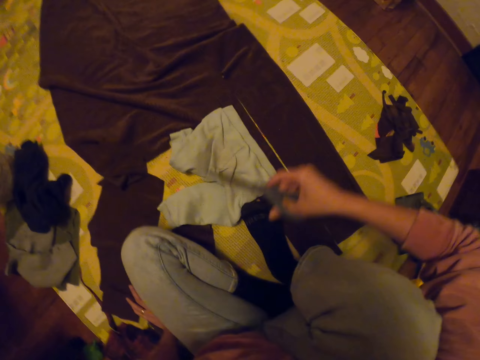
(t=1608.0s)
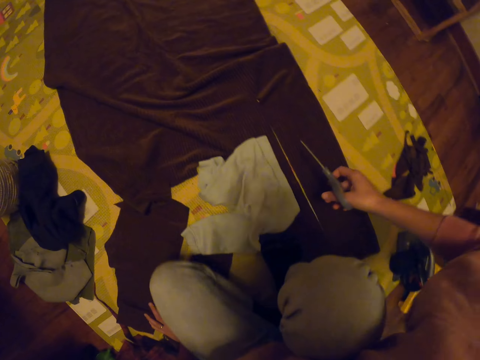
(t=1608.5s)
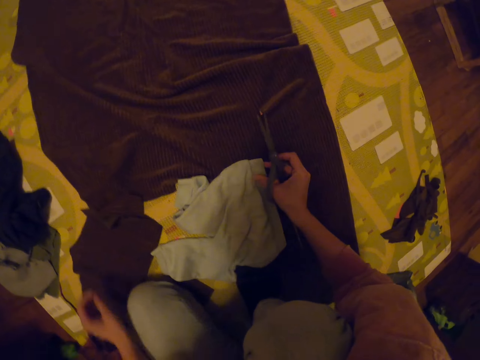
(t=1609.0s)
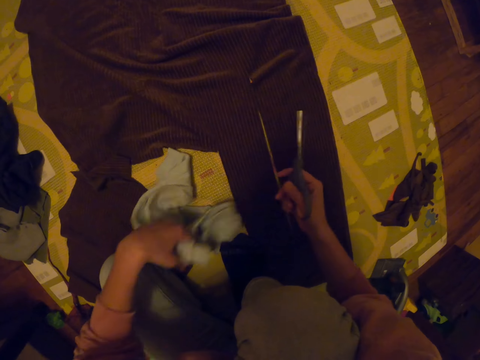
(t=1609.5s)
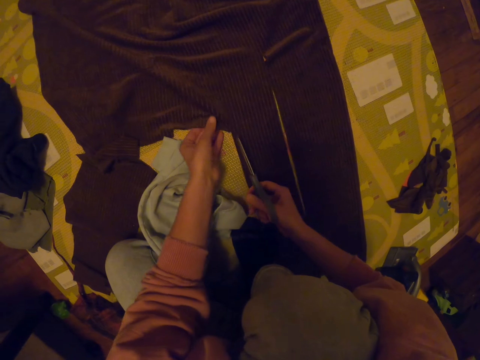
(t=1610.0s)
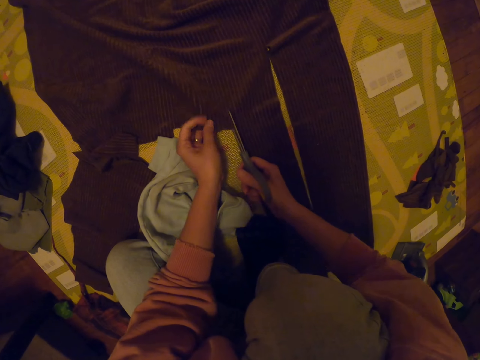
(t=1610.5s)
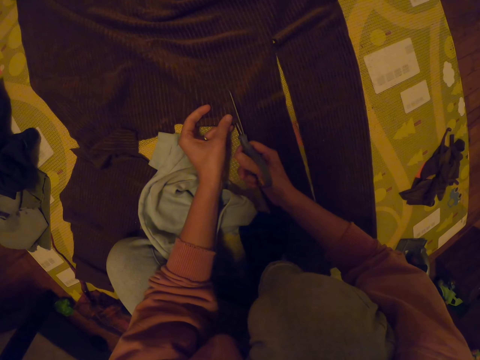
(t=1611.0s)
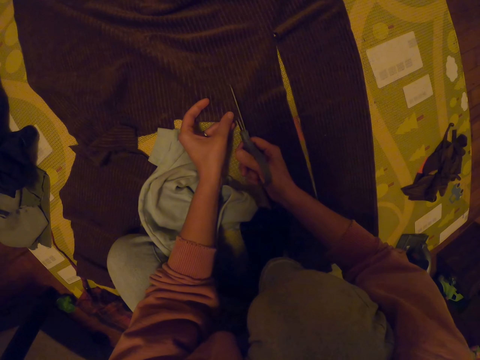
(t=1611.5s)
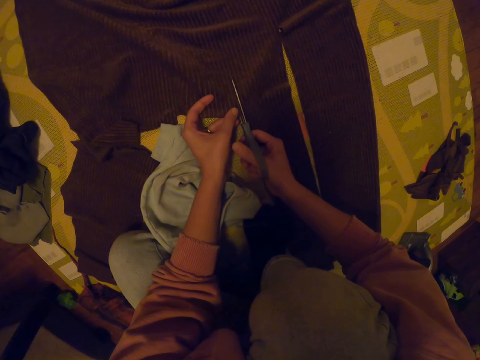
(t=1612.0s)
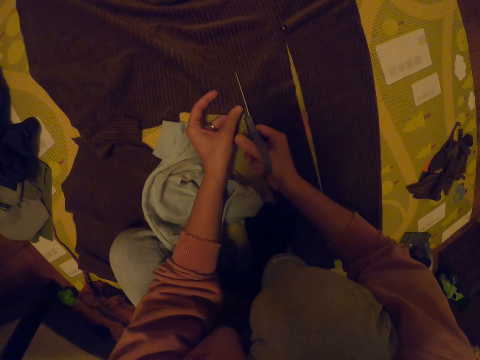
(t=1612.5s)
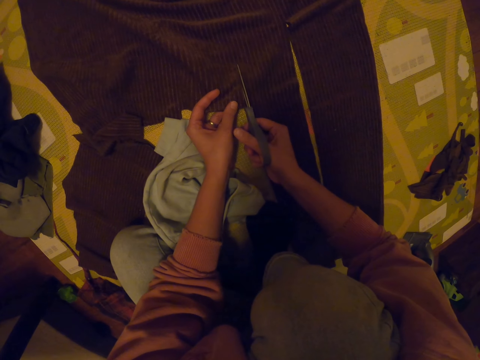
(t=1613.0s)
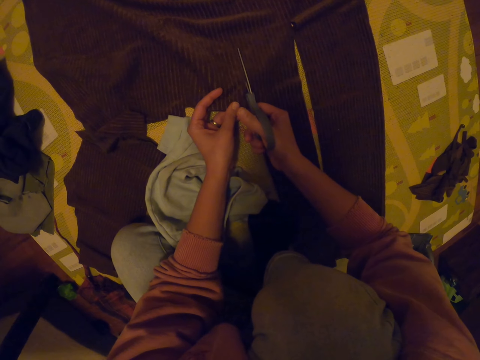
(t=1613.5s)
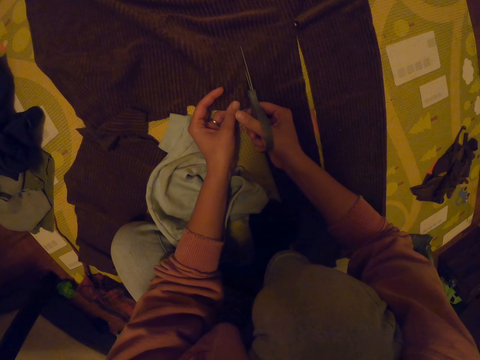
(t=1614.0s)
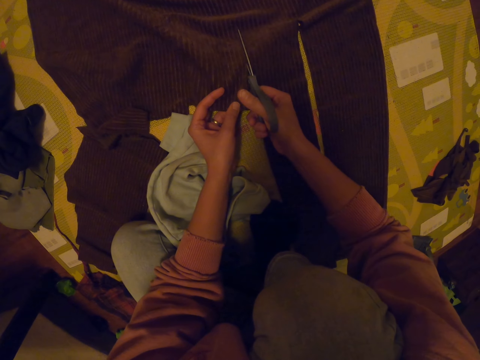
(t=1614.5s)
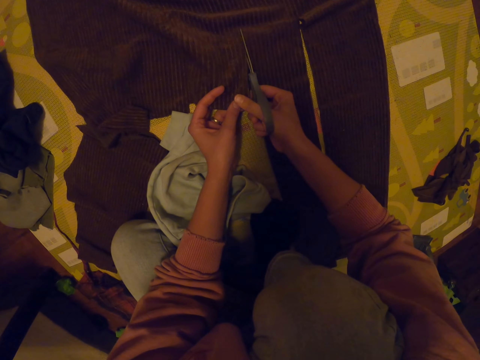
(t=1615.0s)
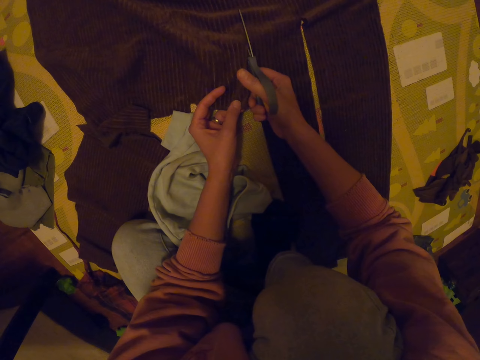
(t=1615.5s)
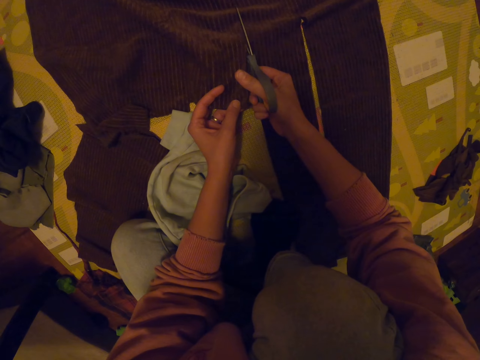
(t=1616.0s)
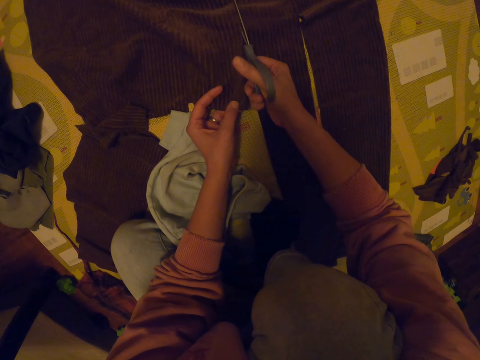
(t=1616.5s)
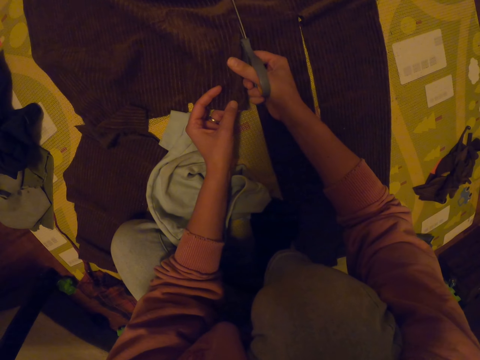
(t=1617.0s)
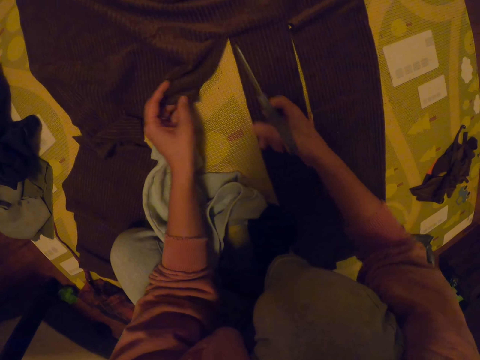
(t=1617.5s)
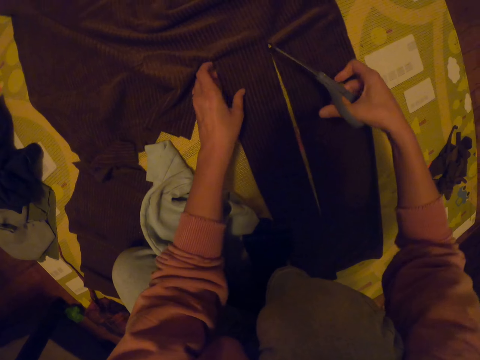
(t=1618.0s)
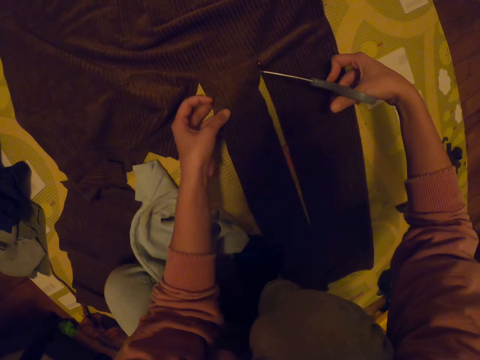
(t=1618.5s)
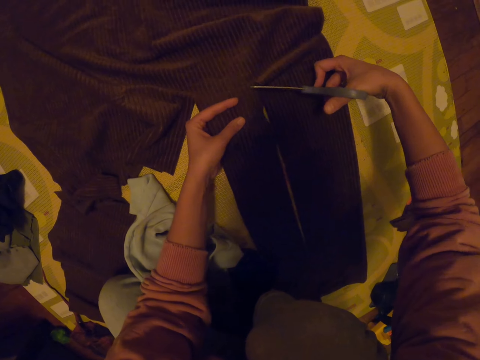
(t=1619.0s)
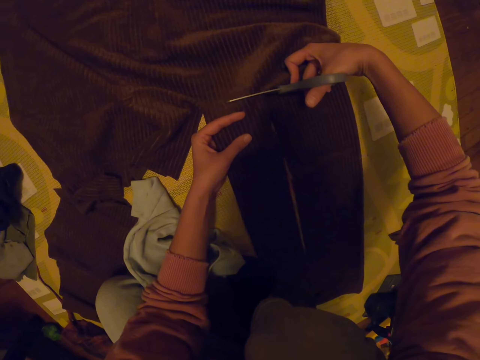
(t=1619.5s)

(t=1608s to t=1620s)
The camera wearer adjusts her position. She moves the shorts. She cuts the cloth with scissors.

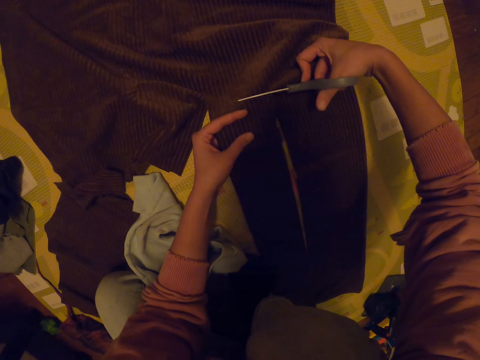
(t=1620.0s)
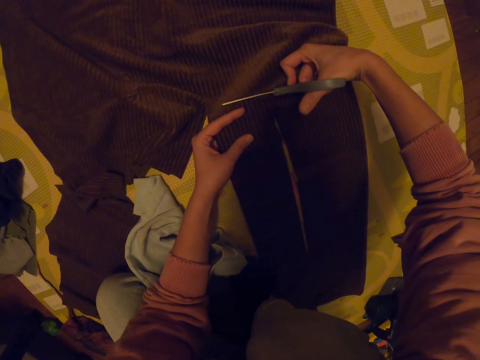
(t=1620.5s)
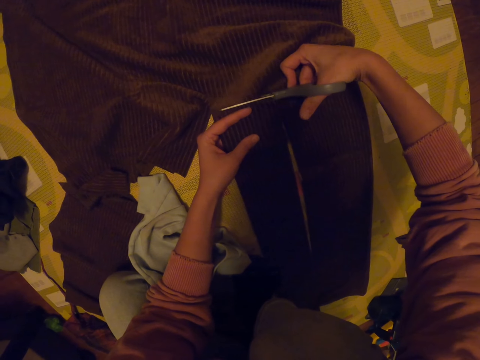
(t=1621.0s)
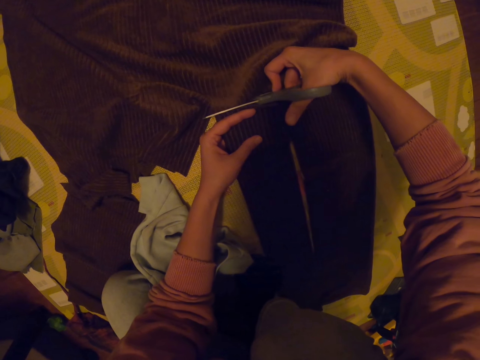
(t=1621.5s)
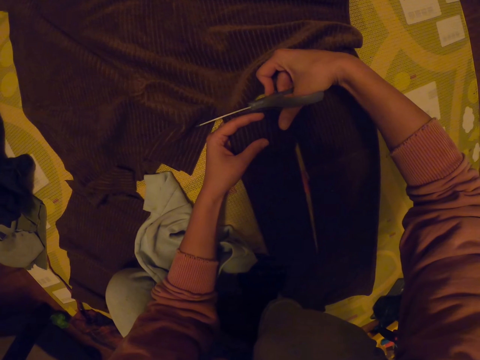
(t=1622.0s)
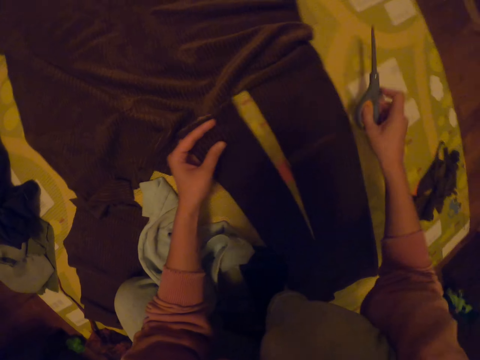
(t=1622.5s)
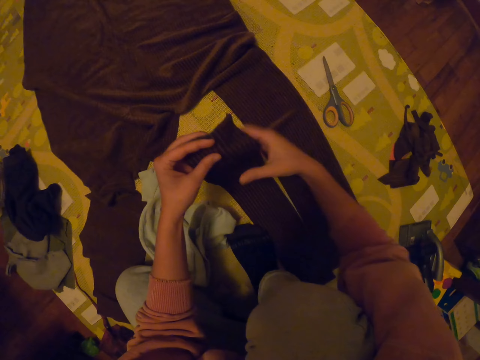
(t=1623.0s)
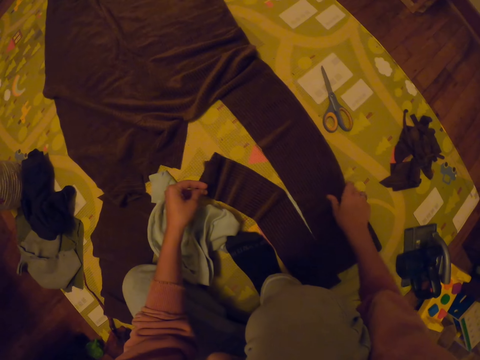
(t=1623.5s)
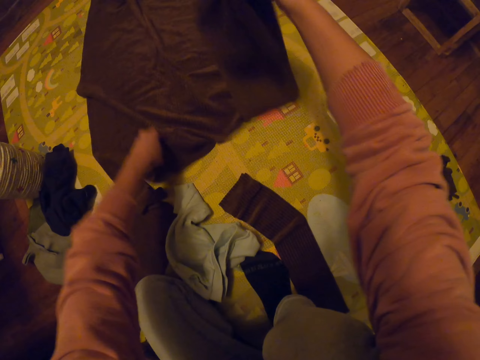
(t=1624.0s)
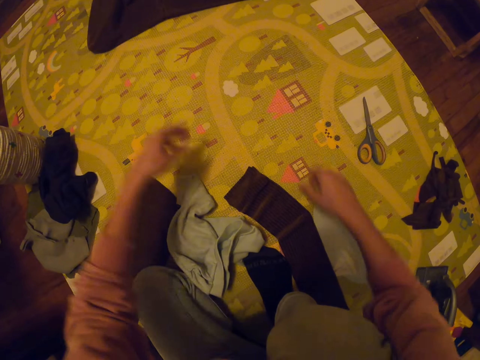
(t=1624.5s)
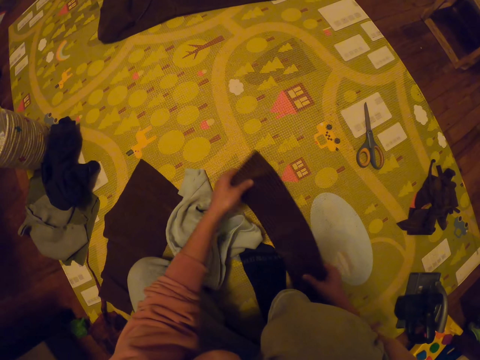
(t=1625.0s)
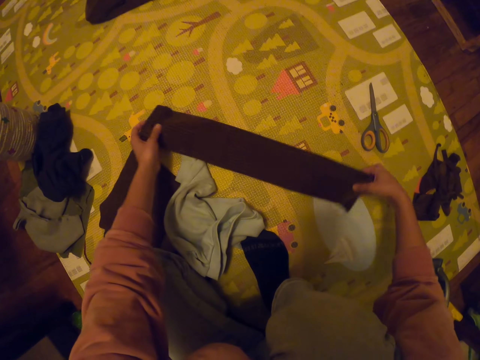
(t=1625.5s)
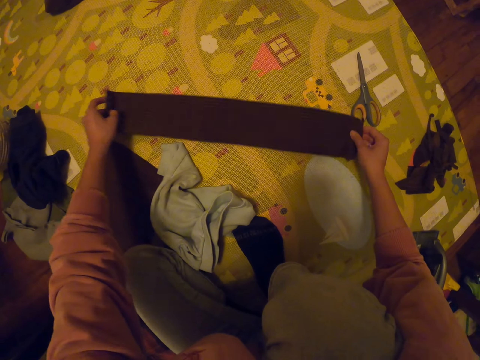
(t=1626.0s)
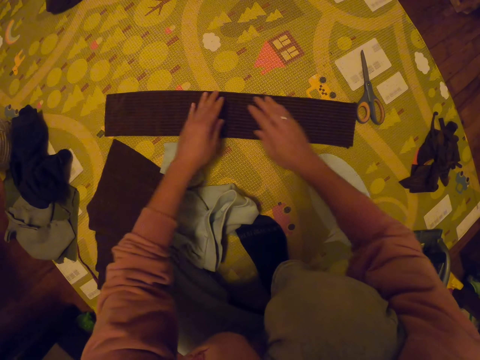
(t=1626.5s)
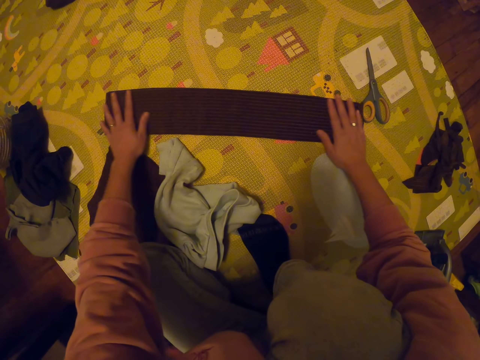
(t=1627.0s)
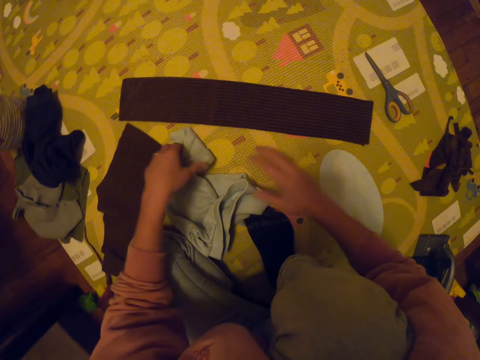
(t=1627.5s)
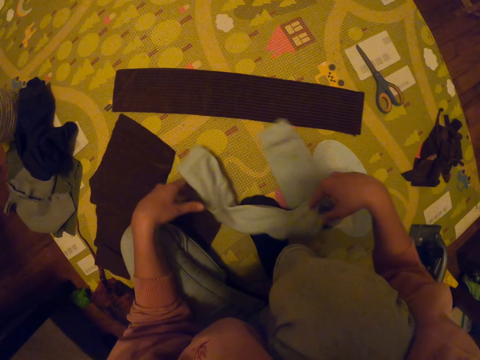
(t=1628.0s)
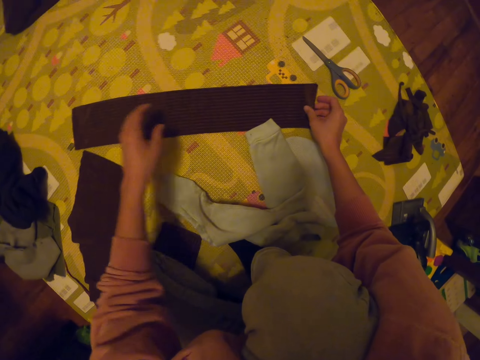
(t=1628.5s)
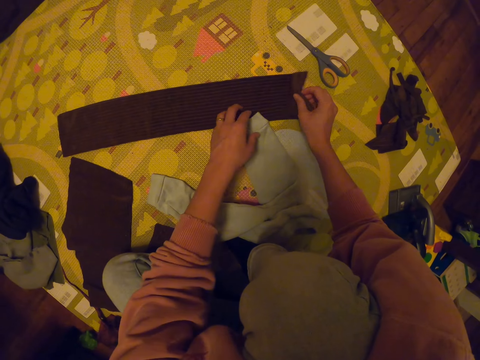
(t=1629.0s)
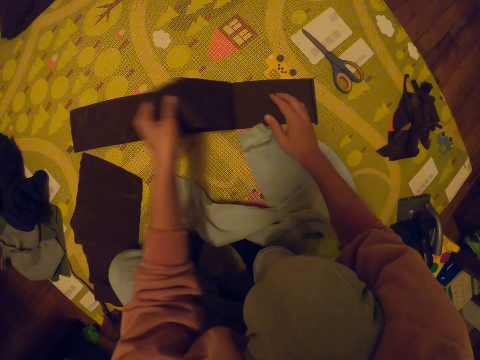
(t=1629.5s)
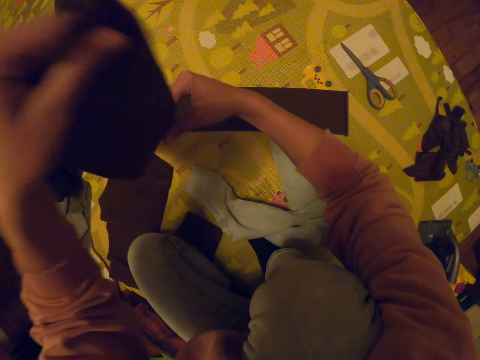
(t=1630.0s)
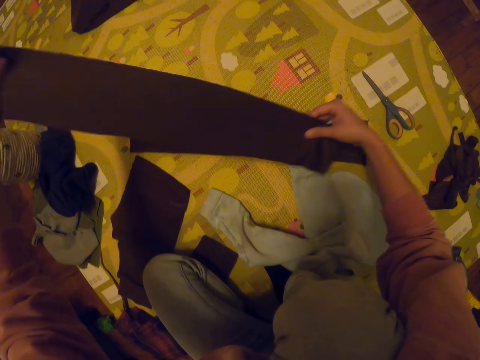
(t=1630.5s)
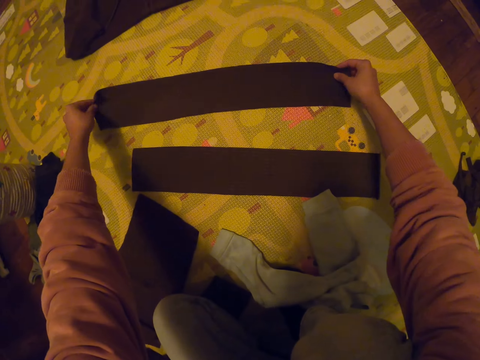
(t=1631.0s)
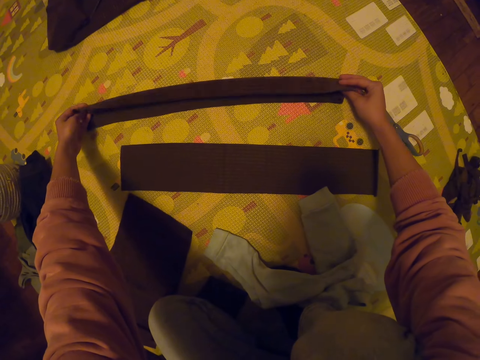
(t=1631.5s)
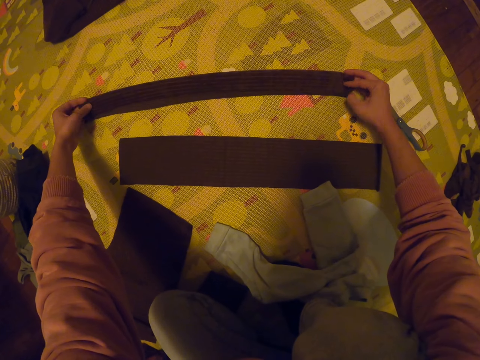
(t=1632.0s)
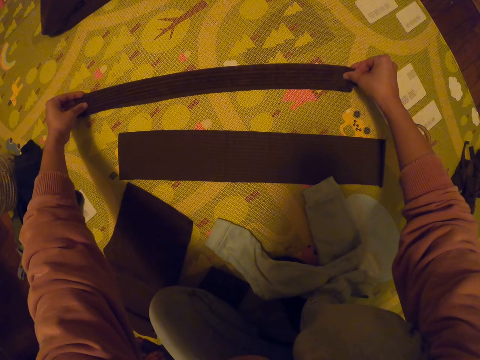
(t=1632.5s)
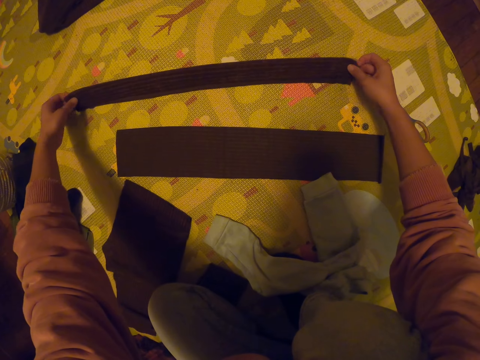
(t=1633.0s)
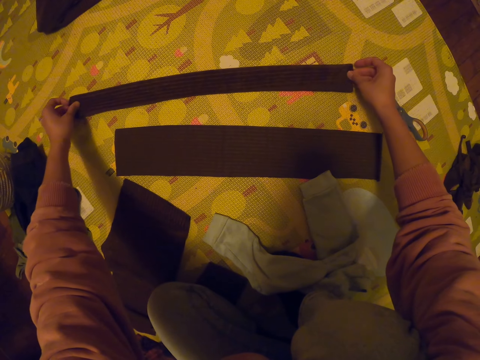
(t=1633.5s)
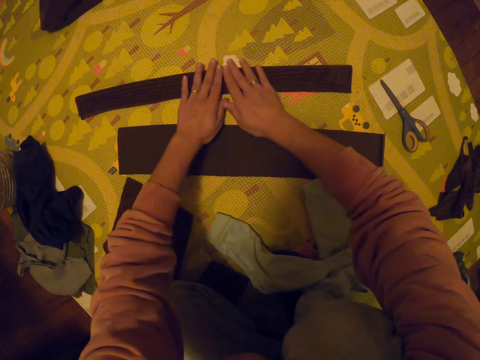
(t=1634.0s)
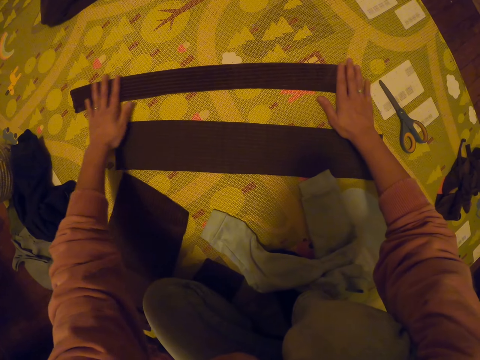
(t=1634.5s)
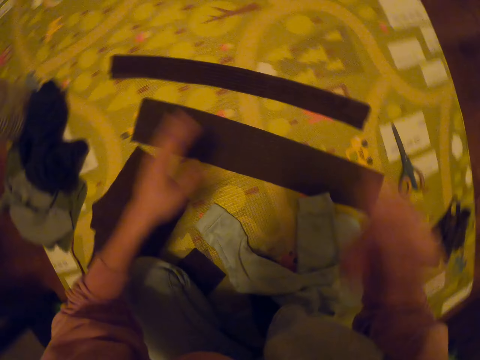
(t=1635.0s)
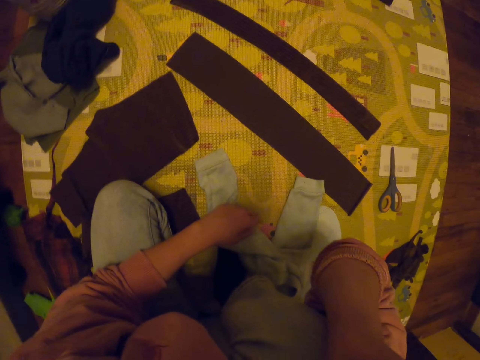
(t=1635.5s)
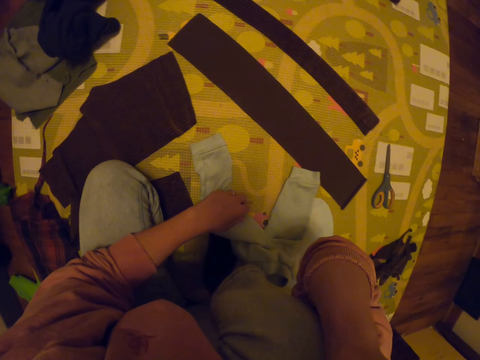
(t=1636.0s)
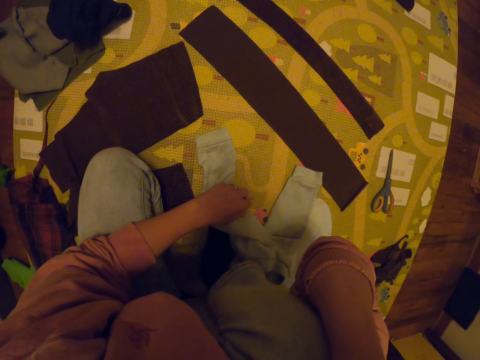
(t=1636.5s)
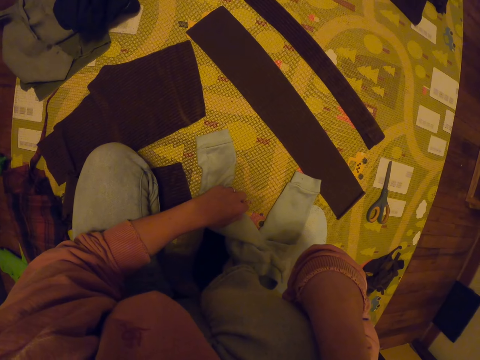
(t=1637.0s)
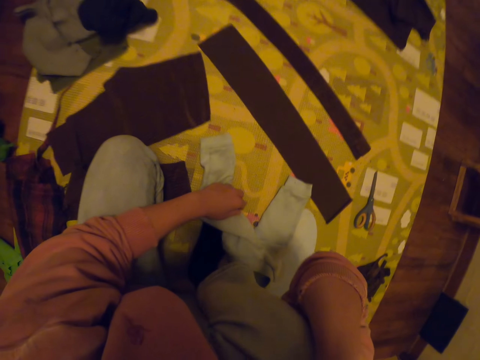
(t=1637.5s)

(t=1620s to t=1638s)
The camera wearer places the scissors down. They pick up the cut piece of cloth. They toss the cloth aside. They pick the cloth. They align the piece of cloth. They place the cloth down. They move the shorts. They adjust the cloth. They separate the piece of cloth. They place the piece of cloth down. They fold the piece of cloth. They align the piece of cloth. They touch the face. They scratch the face.
